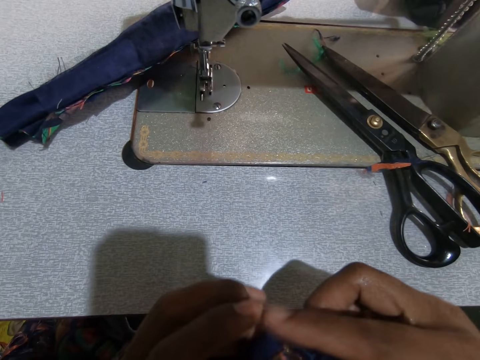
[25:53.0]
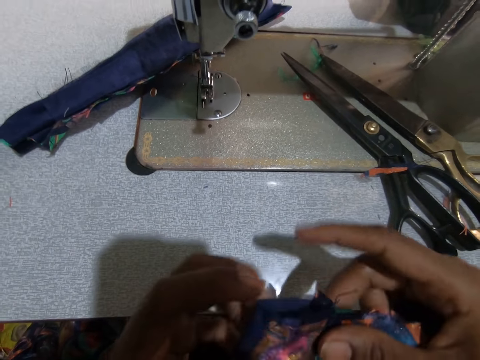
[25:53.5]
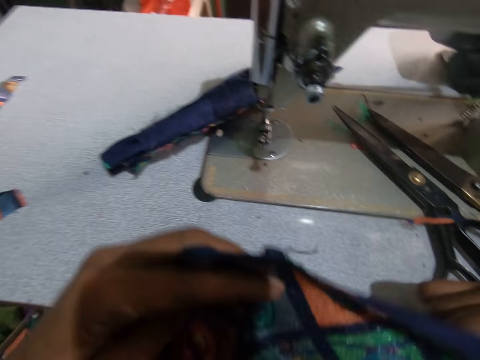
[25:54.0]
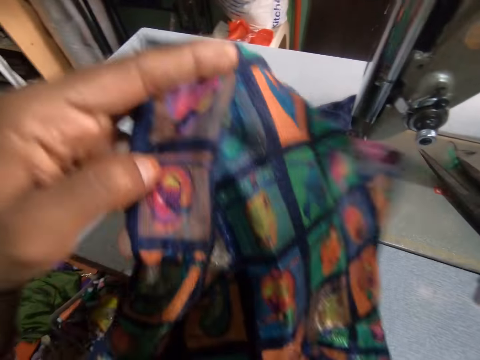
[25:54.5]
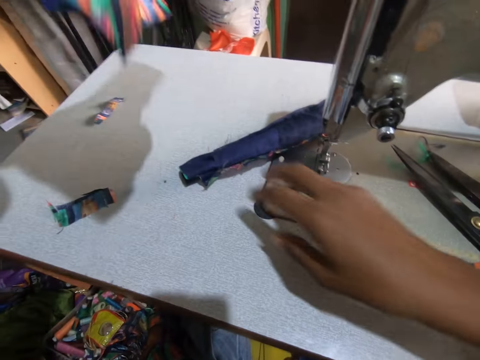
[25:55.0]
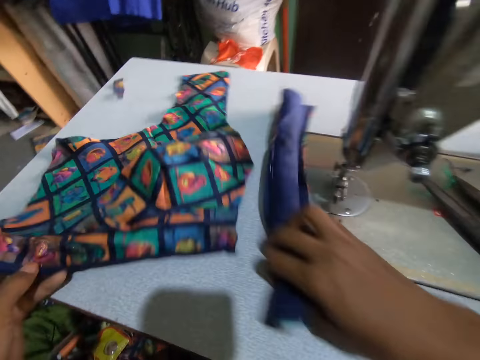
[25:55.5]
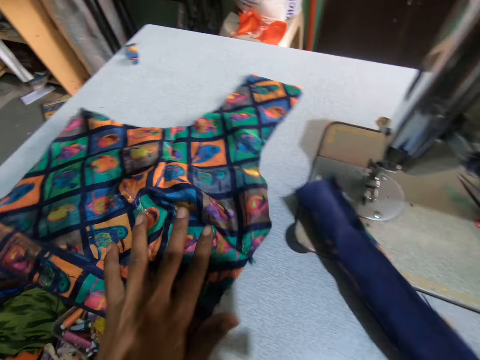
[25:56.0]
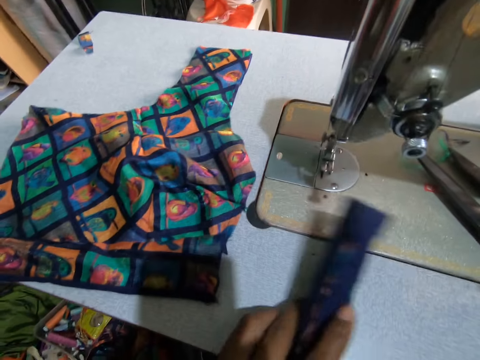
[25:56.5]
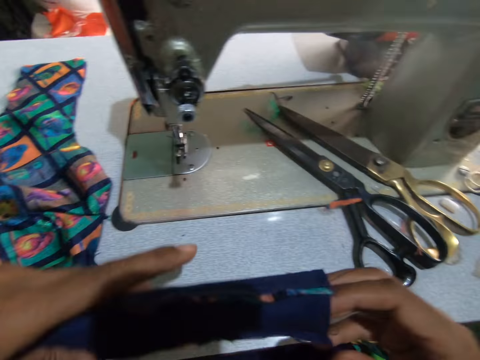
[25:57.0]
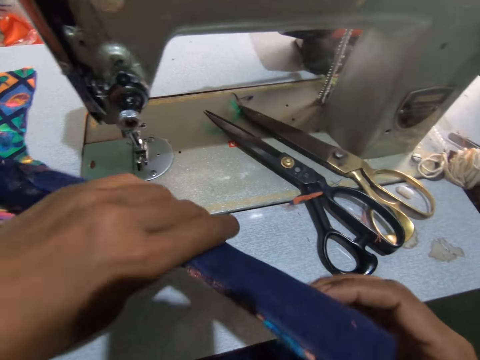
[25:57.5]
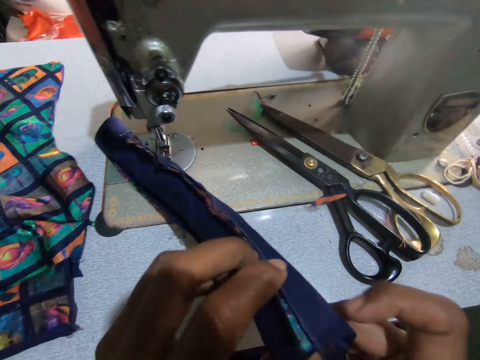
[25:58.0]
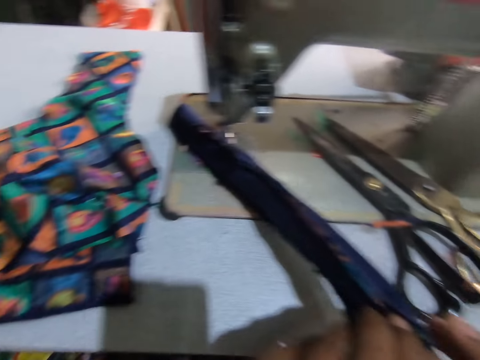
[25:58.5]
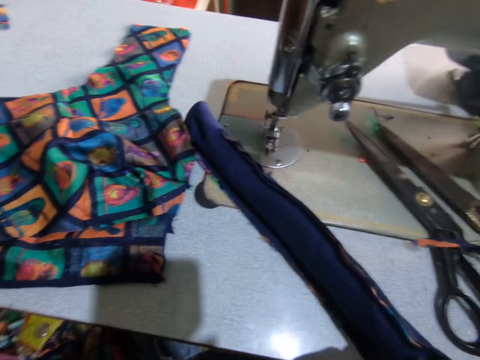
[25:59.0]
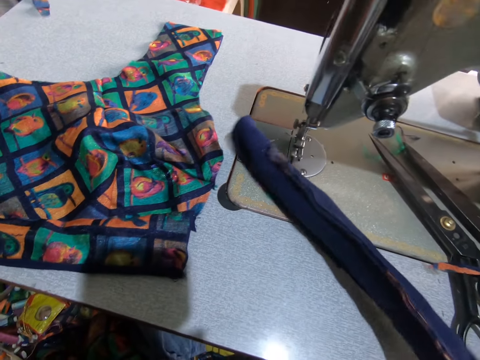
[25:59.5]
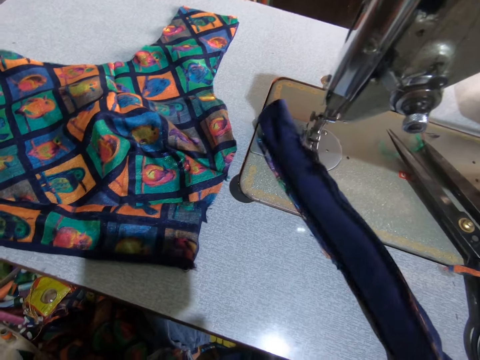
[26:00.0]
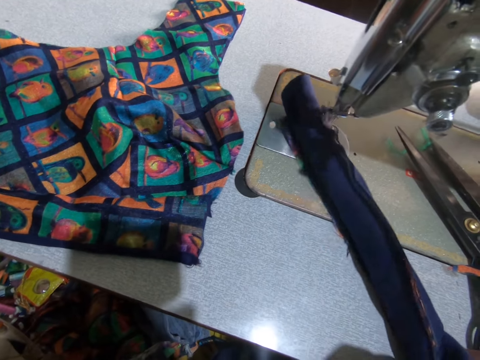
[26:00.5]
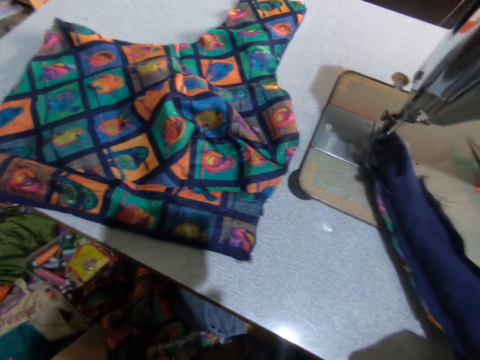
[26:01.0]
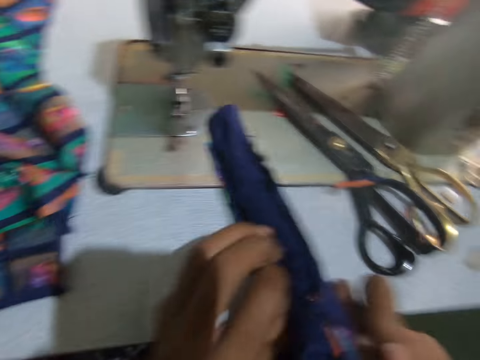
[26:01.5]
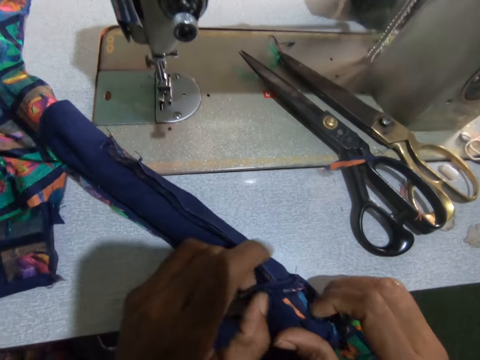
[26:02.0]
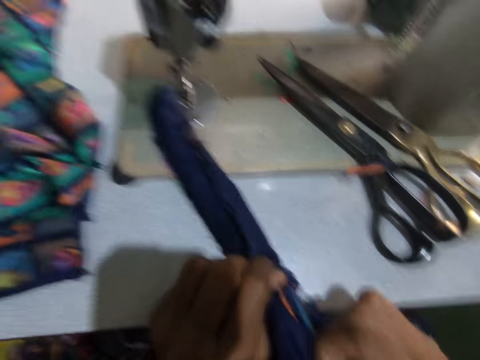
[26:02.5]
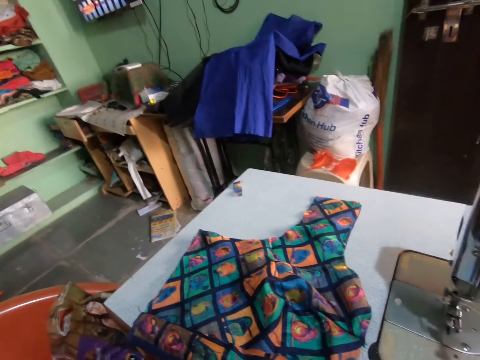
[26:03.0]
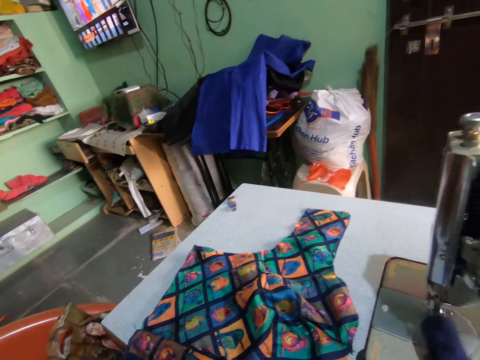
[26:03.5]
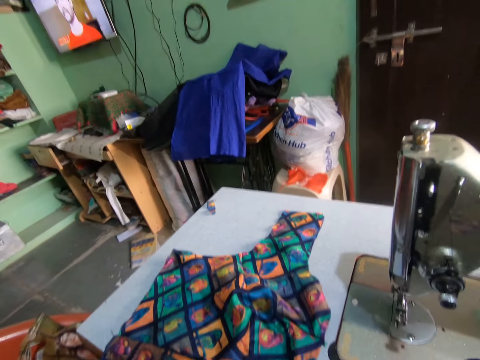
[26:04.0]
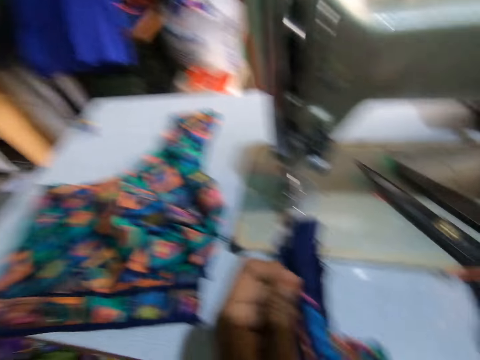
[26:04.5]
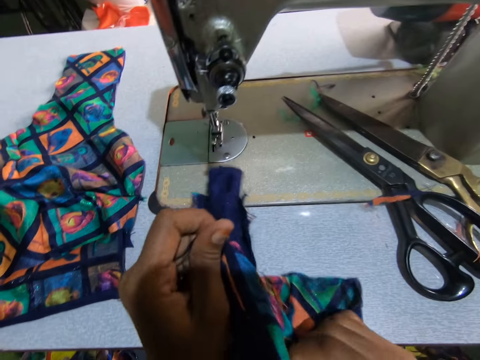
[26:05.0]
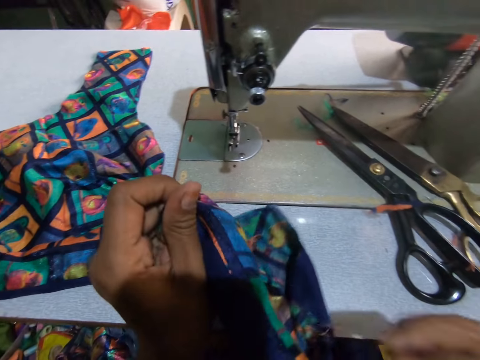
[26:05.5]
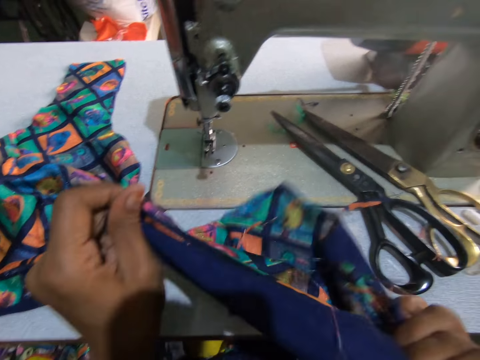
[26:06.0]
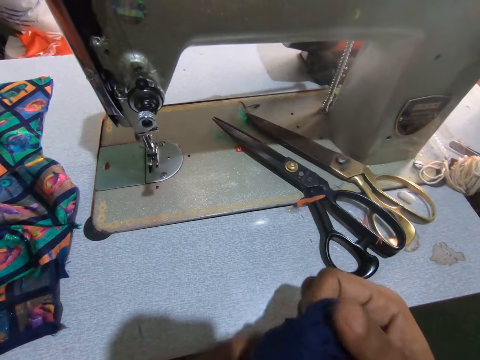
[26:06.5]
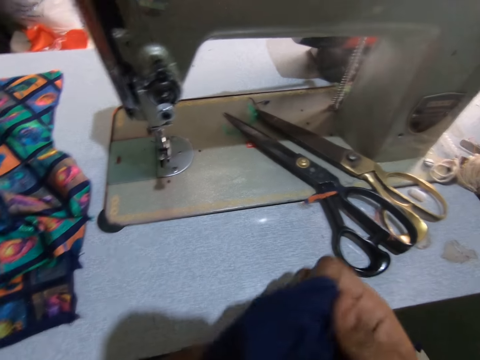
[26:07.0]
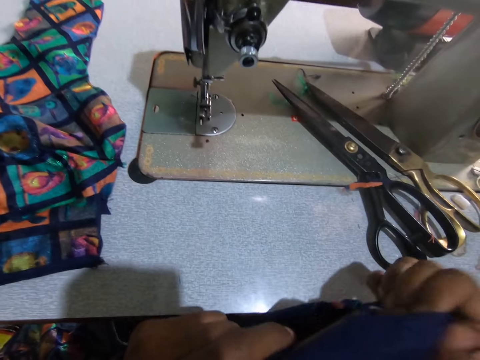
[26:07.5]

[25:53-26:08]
The camera wearer puts the fabric aside. They carry the other pieces of cloth. They pick up the fabric. They hold the fabric. They turn the cloth inside out.

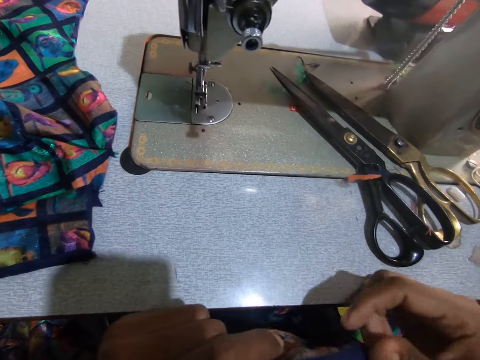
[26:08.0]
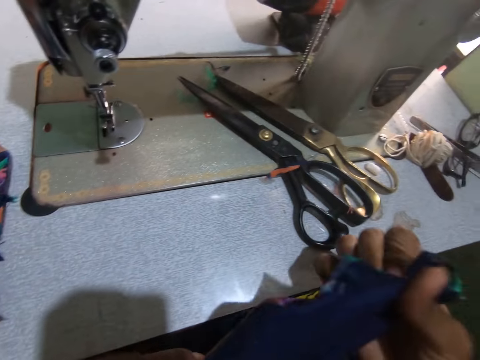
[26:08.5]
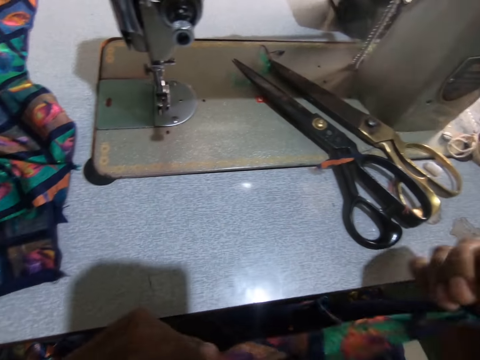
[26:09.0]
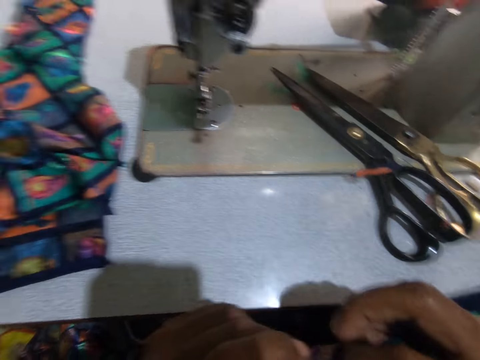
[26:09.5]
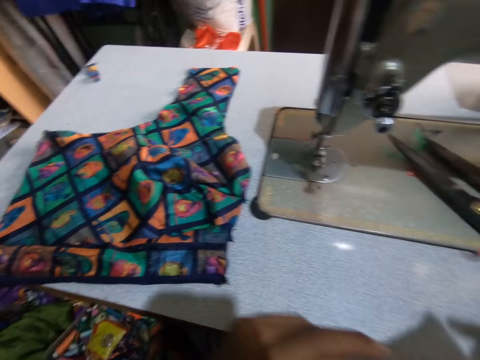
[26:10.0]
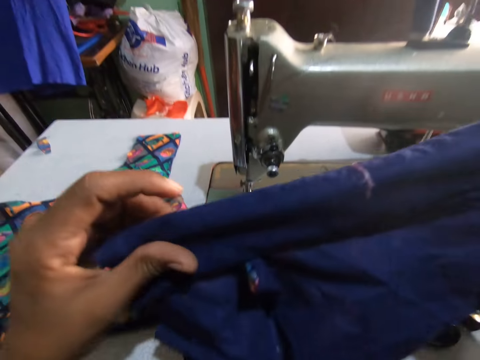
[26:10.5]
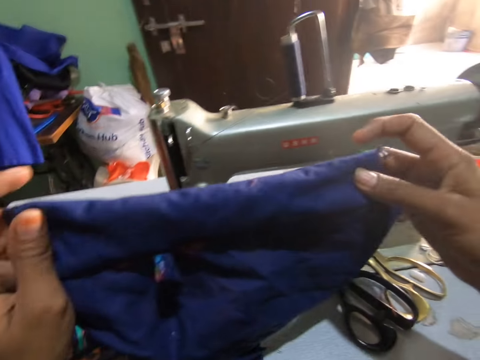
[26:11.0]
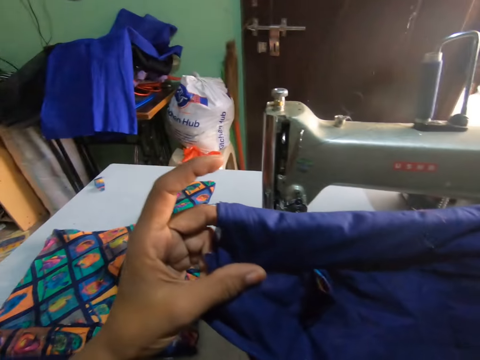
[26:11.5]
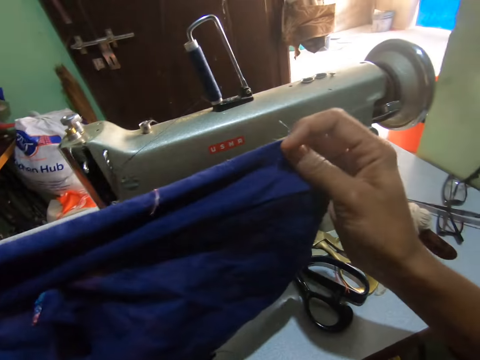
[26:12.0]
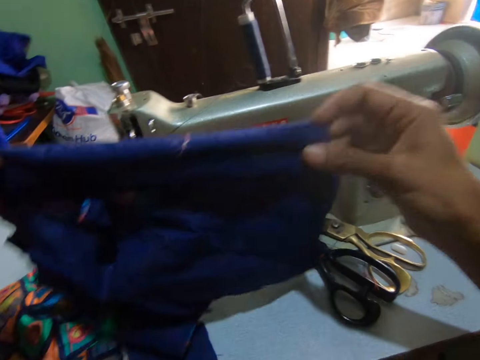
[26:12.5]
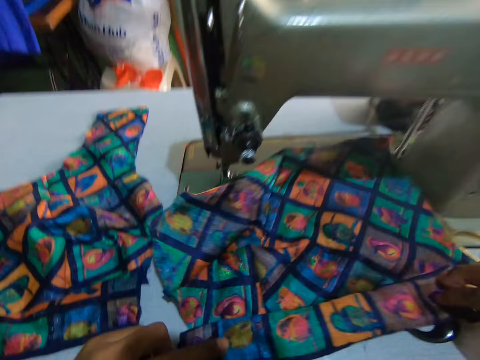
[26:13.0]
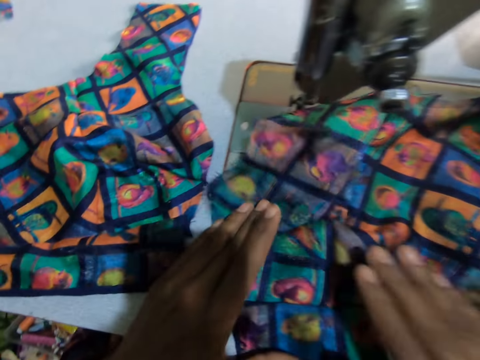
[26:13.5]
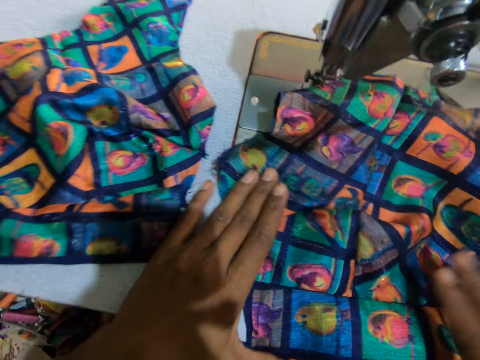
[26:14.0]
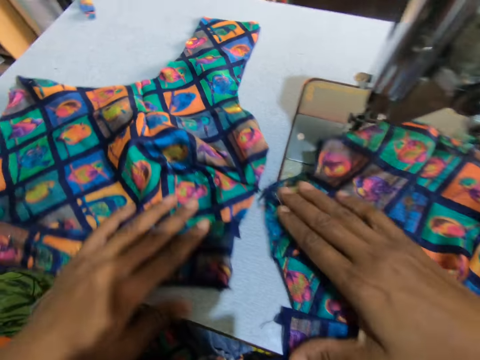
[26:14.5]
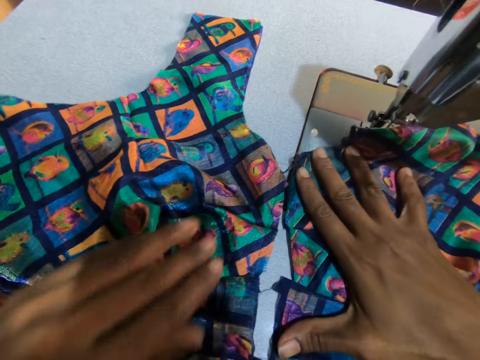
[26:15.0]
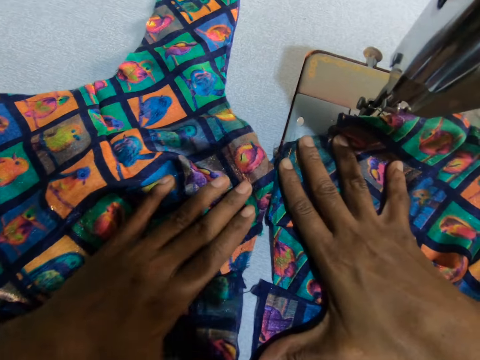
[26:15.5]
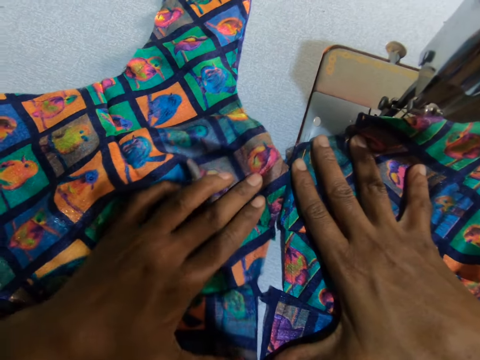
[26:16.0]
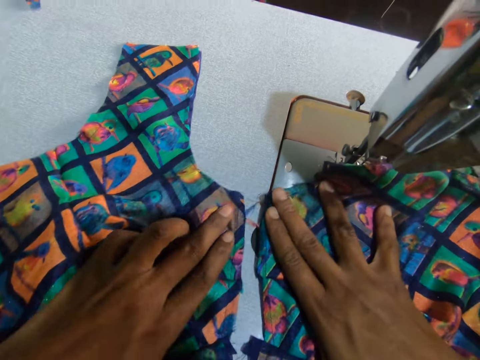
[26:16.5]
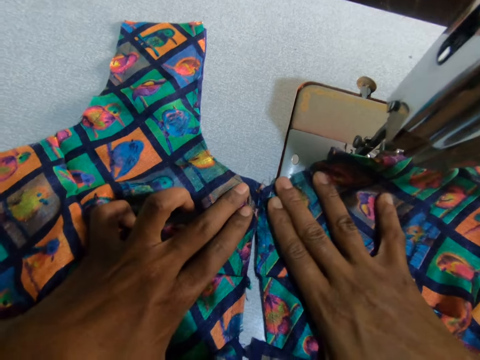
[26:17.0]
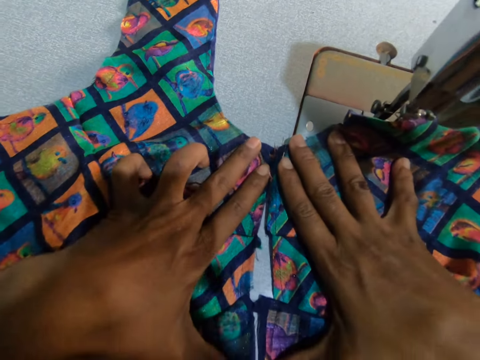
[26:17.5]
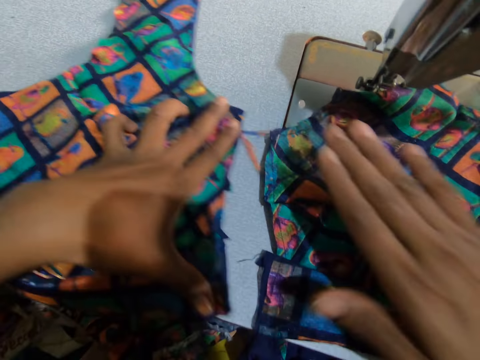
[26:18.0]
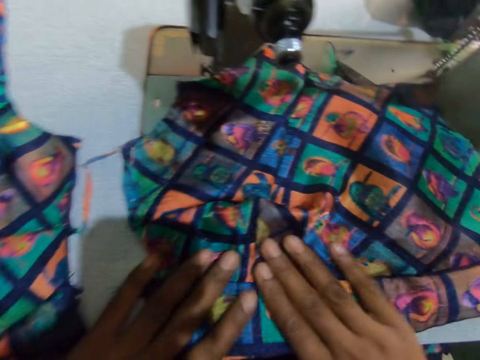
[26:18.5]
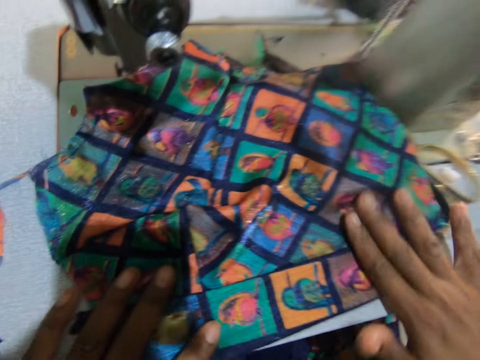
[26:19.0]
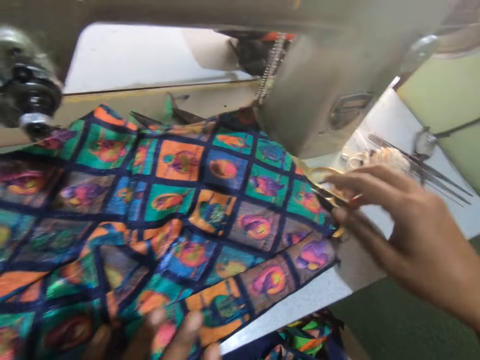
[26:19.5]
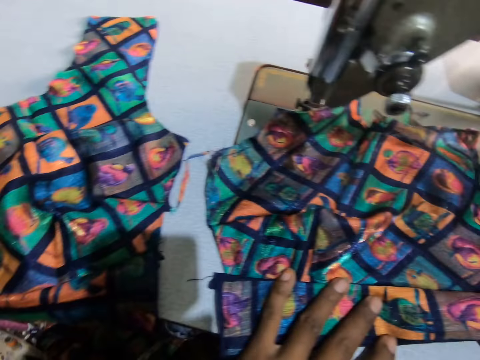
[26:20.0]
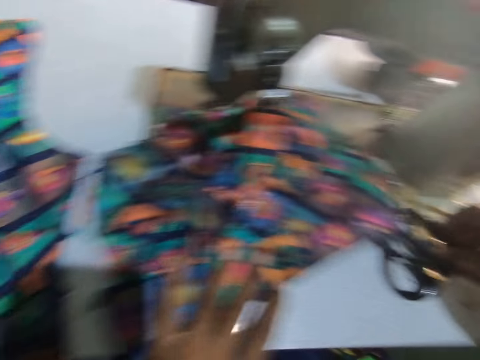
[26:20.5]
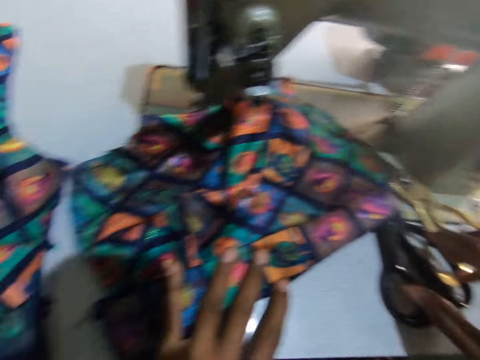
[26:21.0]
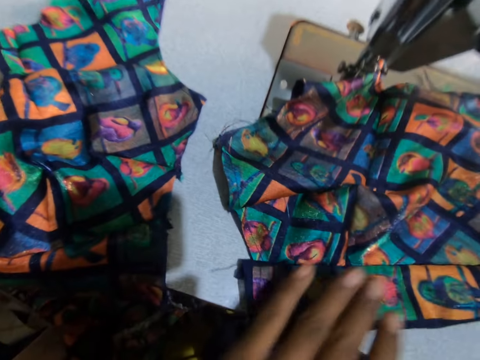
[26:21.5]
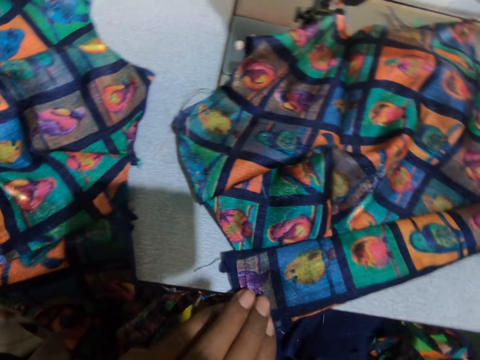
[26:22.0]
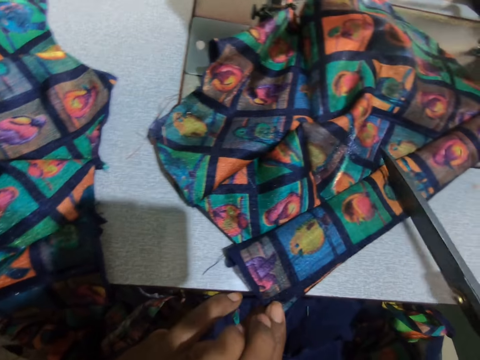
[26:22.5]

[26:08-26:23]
The camera wearer stretches the fabric. They put the fabric on the table. They adjust two pieces of cloth together on the table. They move the fabric. They carry the scissors.
